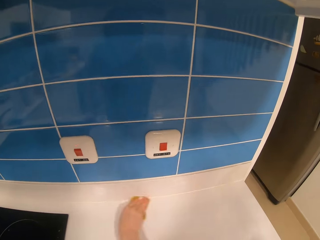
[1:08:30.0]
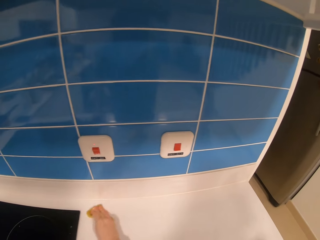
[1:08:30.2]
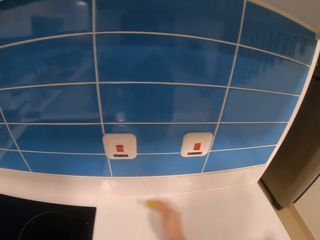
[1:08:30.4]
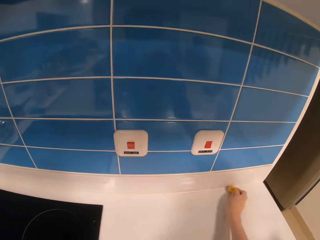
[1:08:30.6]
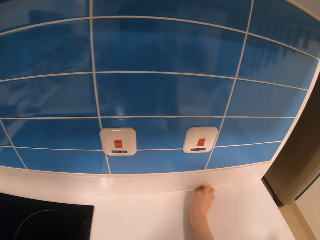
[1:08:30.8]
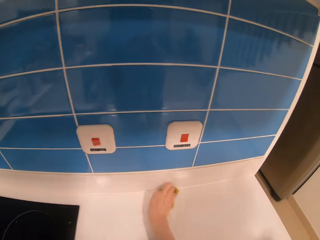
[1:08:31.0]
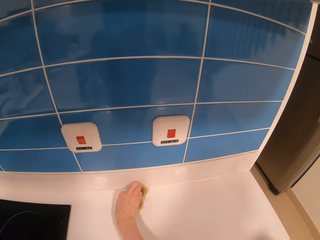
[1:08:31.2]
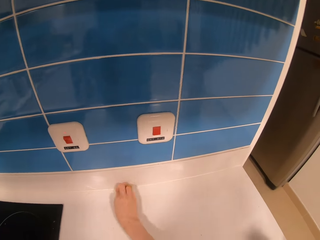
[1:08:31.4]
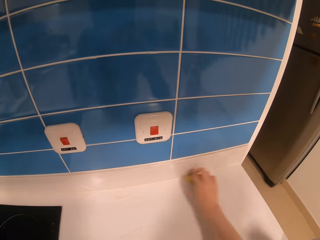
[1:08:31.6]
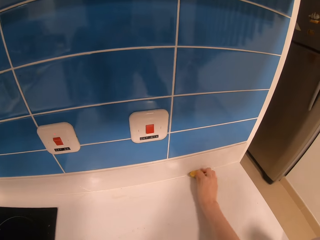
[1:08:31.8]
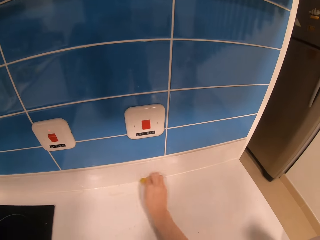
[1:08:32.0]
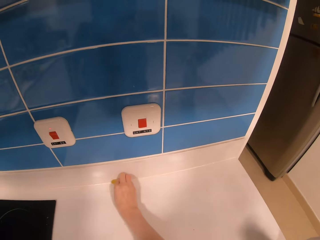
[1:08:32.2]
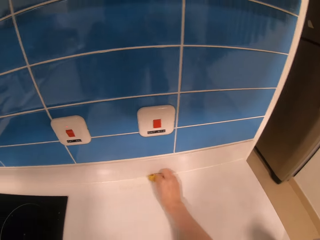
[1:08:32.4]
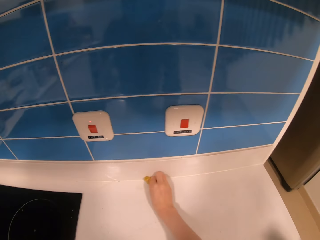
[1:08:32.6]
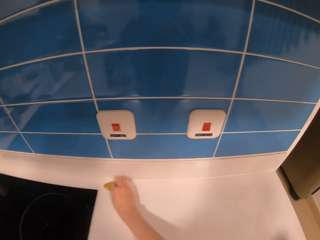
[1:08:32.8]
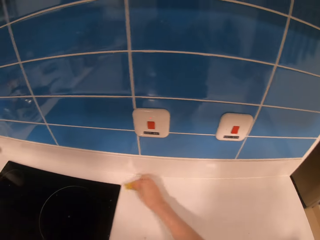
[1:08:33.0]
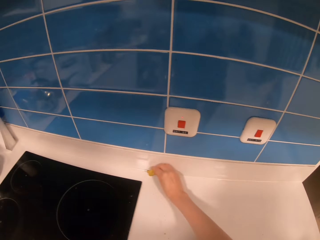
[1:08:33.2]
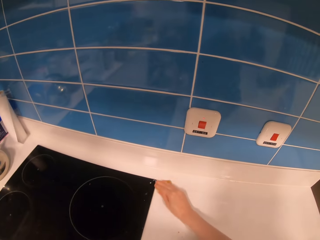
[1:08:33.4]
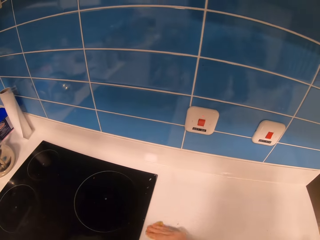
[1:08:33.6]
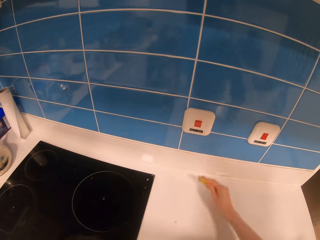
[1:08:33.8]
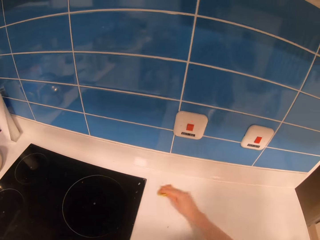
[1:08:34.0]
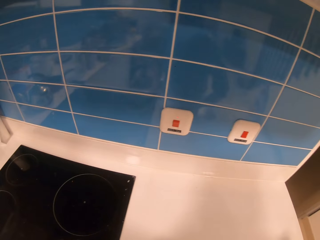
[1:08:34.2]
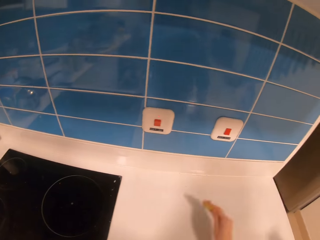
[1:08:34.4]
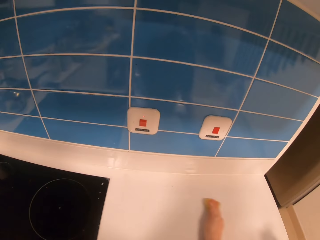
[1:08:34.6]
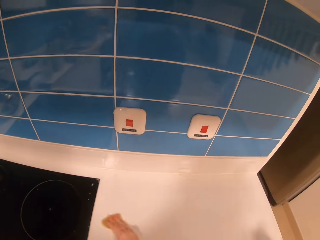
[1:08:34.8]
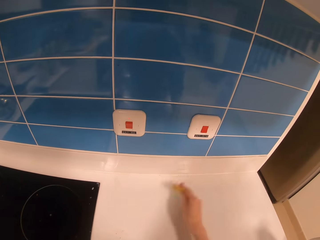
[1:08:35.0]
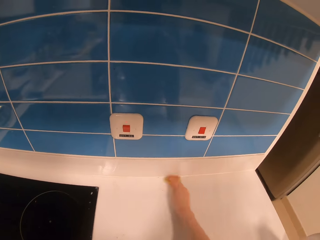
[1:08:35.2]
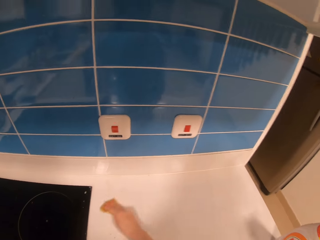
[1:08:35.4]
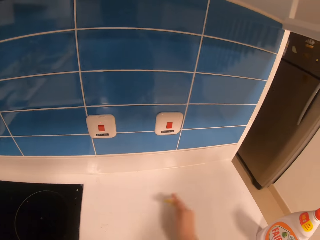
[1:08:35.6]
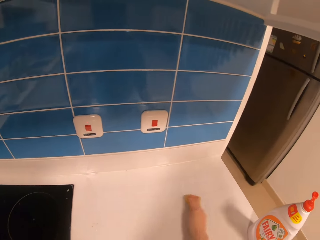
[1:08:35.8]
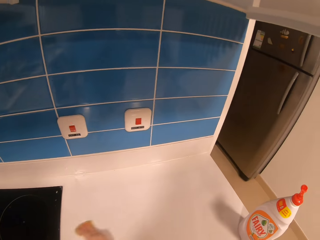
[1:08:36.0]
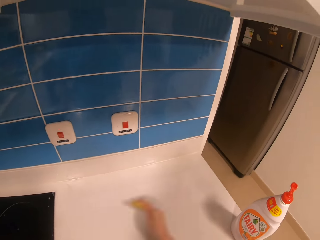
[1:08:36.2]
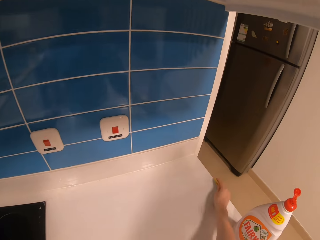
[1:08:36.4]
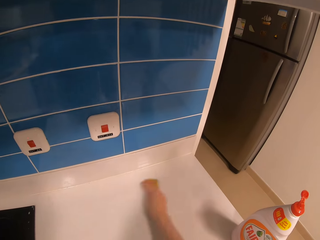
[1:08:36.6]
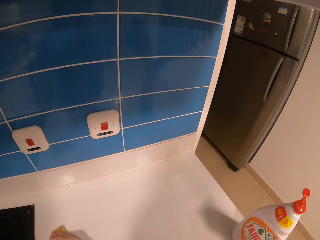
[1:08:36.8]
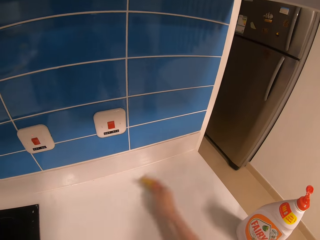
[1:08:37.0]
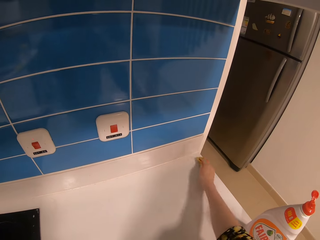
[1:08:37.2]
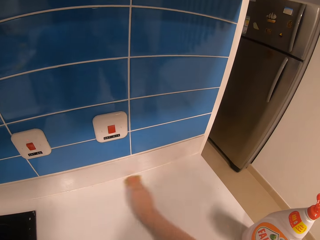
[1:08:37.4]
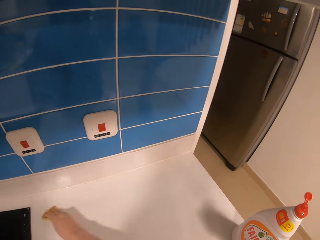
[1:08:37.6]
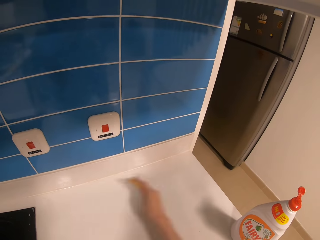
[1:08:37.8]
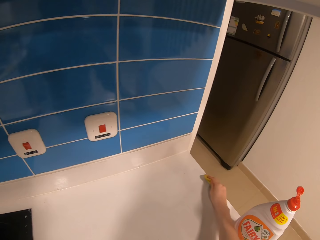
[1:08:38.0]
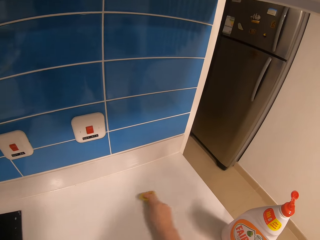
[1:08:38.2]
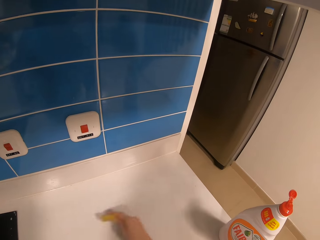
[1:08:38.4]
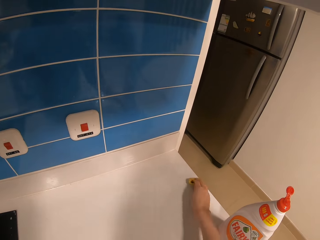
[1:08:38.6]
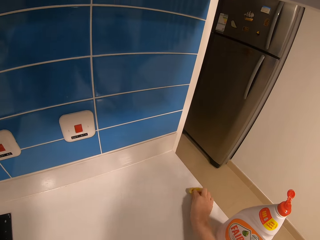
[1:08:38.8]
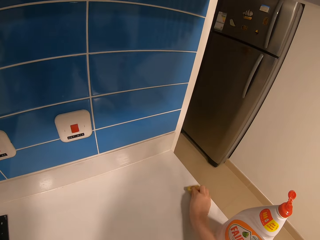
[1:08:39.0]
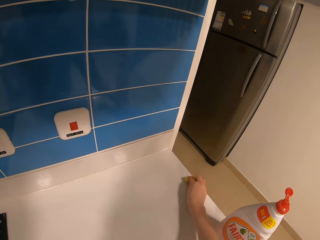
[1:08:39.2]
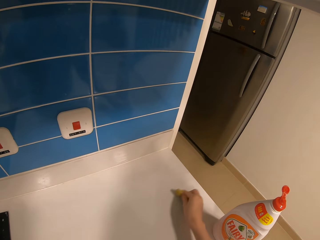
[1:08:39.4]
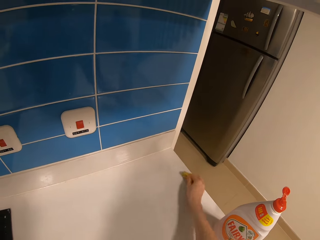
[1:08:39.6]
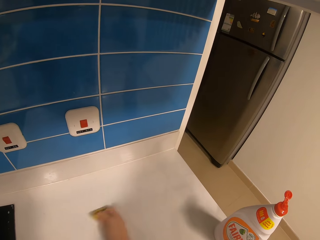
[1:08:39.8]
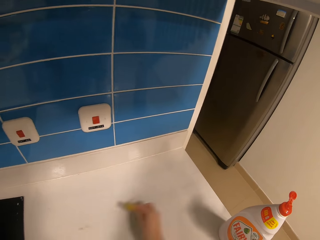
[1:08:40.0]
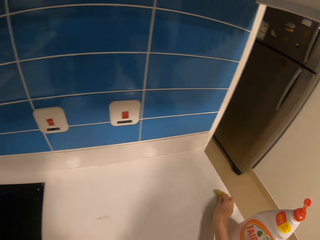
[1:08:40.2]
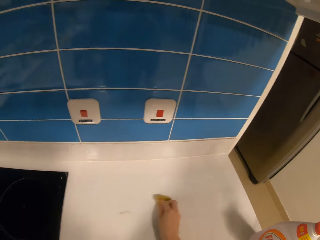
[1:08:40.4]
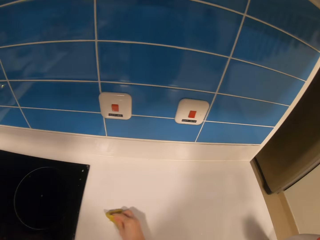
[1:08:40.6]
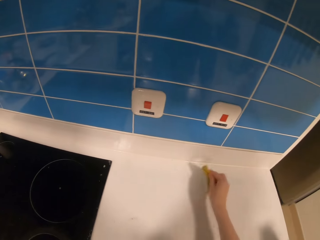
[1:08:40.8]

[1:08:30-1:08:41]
The camera wearer scrubs the countertop with the sponge.

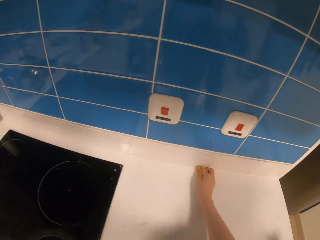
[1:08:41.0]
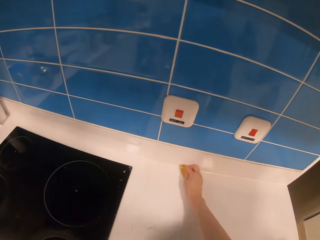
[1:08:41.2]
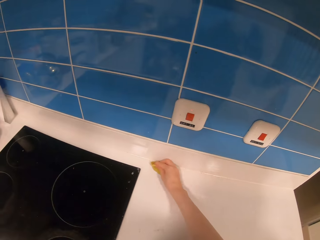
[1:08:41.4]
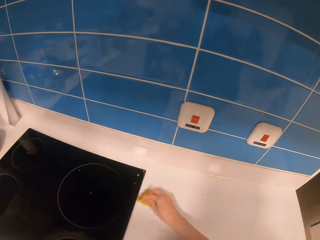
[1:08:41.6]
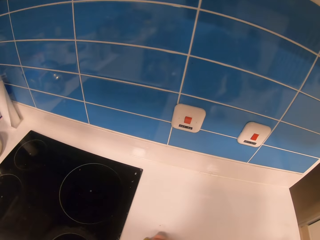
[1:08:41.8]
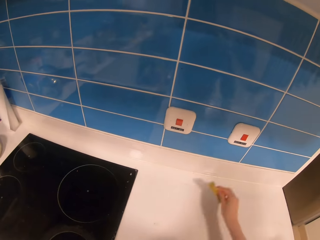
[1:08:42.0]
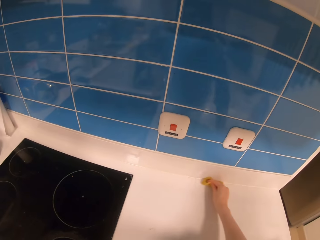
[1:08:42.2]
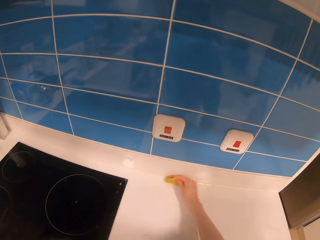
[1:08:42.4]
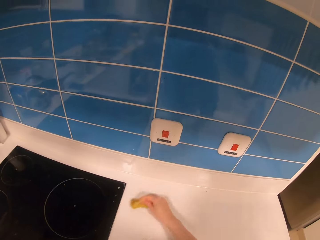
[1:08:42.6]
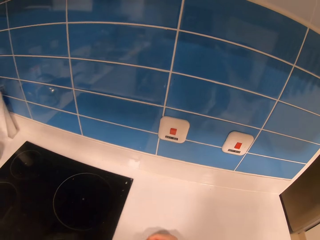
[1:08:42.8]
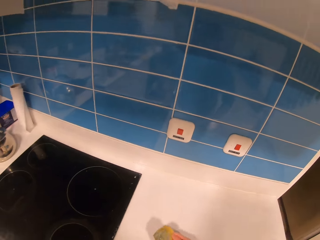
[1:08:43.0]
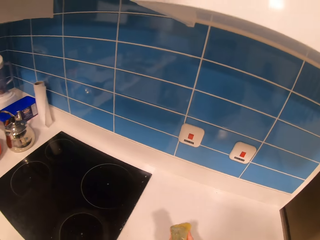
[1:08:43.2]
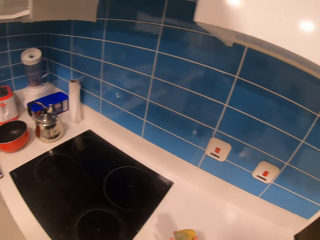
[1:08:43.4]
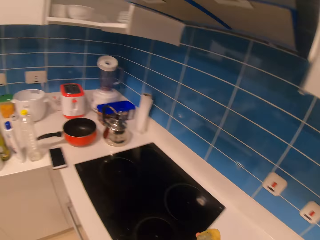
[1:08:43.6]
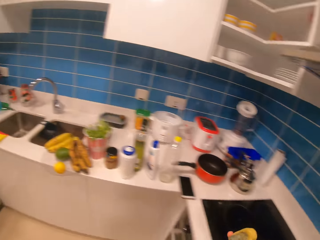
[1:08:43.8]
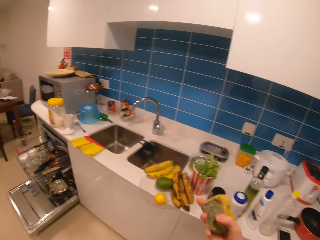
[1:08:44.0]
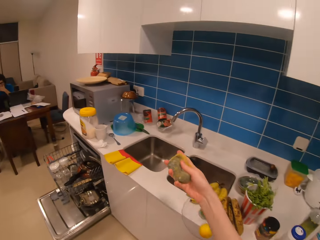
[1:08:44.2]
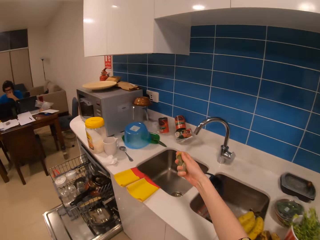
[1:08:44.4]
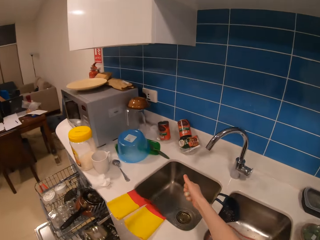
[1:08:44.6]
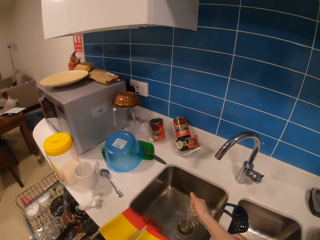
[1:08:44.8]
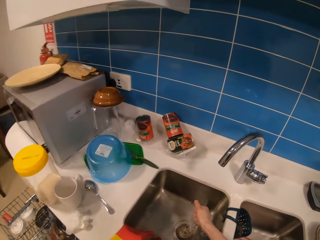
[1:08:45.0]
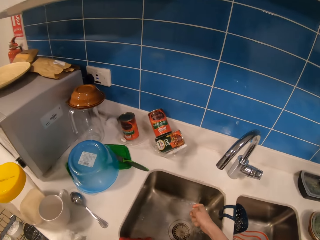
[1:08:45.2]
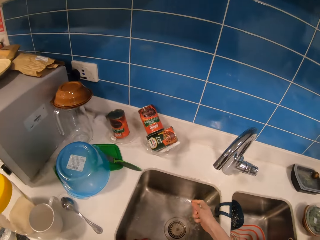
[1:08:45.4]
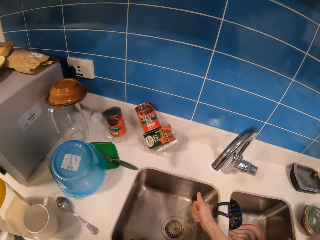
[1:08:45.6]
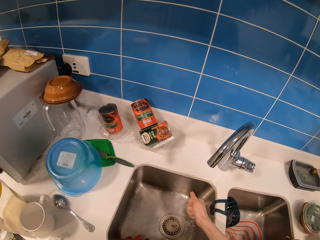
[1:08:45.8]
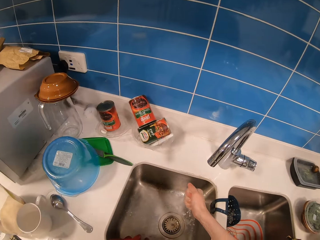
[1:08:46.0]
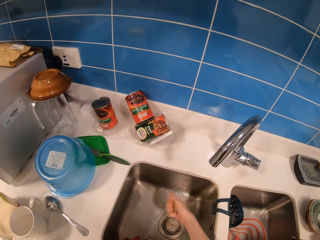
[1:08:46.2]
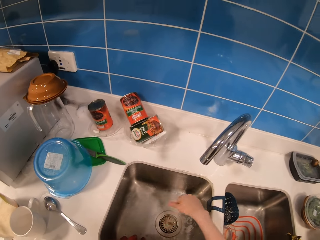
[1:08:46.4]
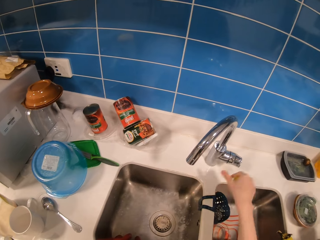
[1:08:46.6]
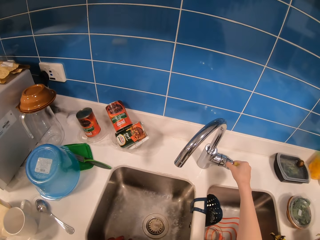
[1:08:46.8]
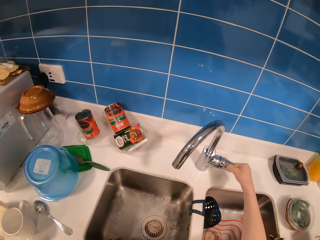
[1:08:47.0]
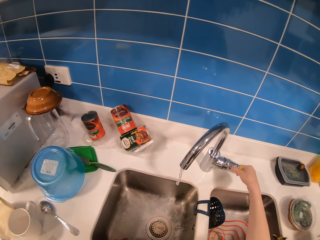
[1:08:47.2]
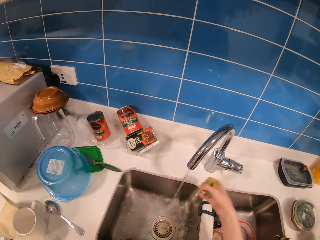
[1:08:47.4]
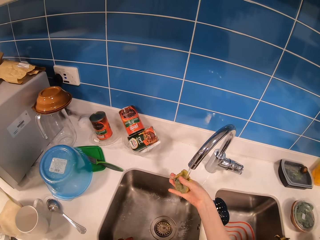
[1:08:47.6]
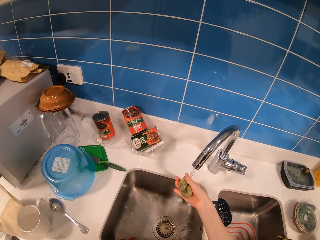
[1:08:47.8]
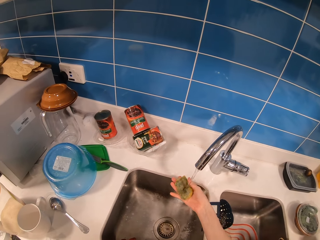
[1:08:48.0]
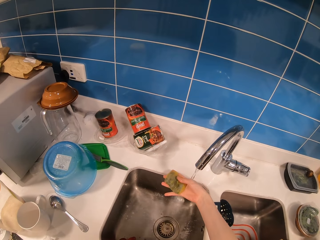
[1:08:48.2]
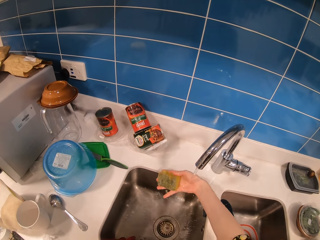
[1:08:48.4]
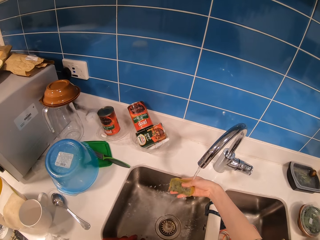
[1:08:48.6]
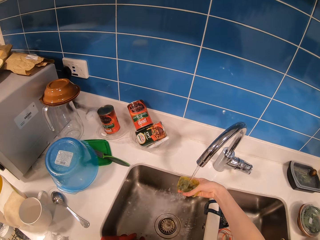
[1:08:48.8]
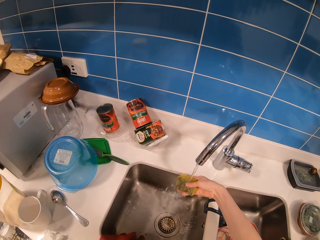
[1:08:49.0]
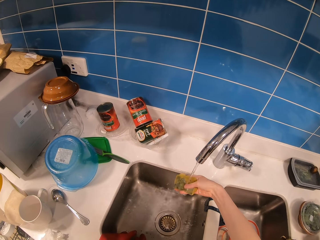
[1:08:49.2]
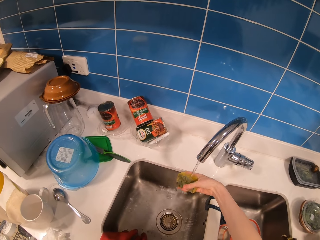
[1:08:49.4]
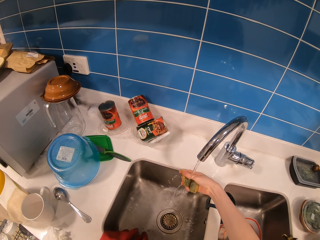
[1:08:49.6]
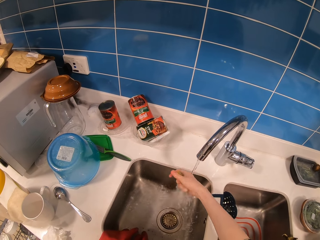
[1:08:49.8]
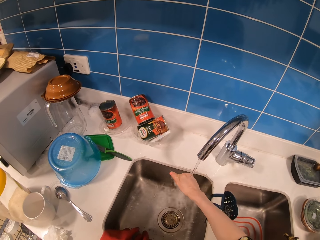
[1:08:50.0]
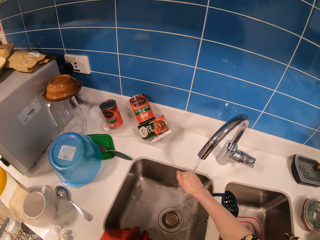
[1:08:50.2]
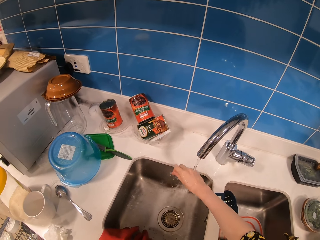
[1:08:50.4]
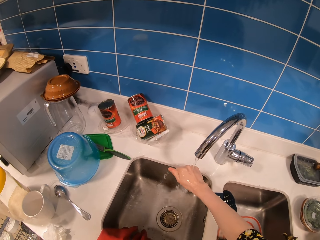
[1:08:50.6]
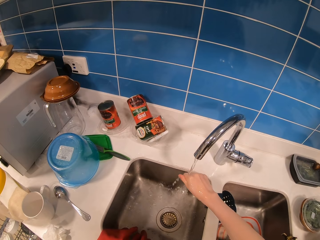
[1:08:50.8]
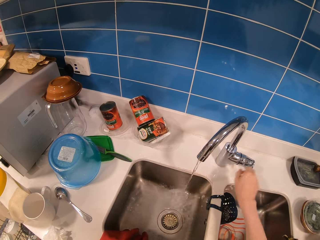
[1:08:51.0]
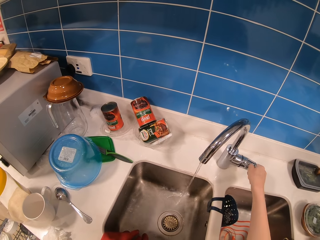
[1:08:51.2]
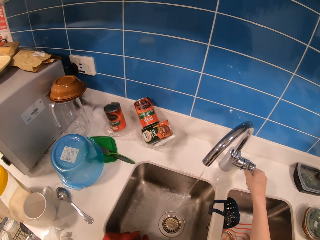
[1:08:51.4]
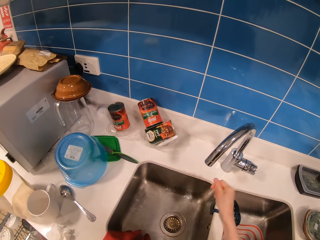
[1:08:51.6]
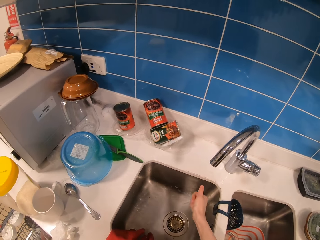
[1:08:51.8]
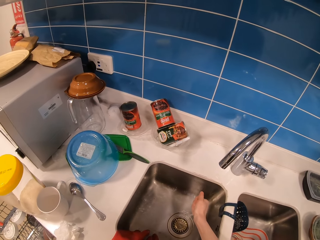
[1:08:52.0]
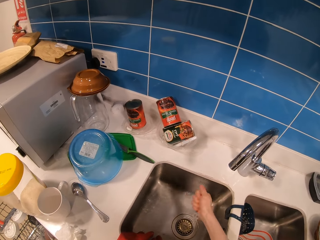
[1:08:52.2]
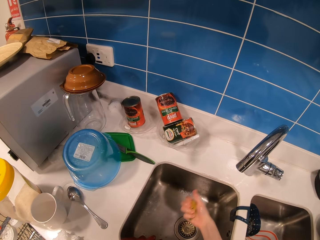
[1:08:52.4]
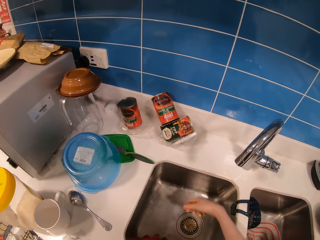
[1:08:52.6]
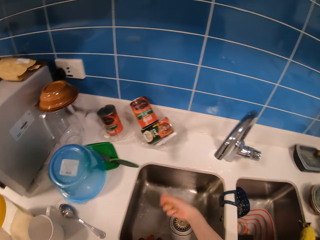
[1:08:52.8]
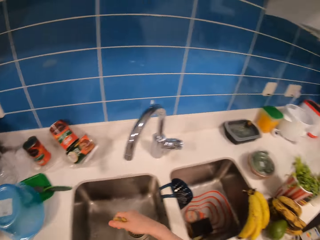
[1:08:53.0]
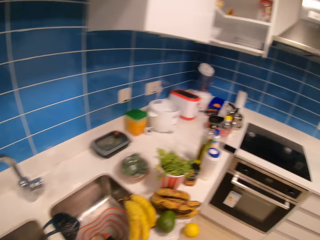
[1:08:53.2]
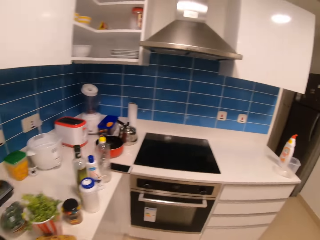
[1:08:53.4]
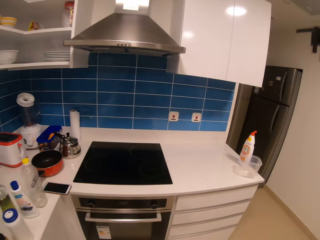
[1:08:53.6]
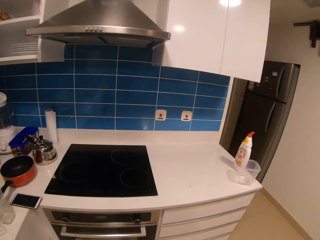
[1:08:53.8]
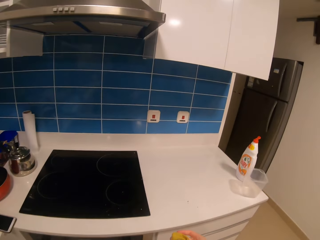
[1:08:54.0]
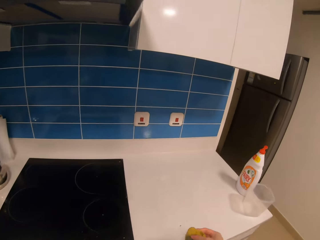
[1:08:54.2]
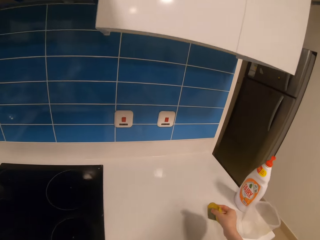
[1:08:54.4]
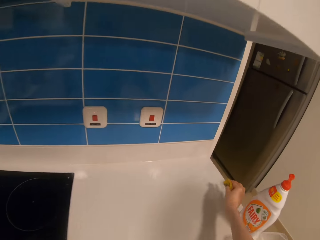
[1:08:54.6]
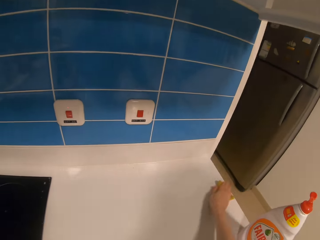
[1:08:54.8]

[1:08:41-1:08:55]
The camera wearer walks to the sink. They squeeze the sponge in the sink. They open the tap. They wash the sponge in the sink. They close the tap. They squeeze the sponge in the sink. They walk in the kitchen.
